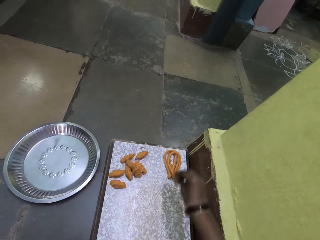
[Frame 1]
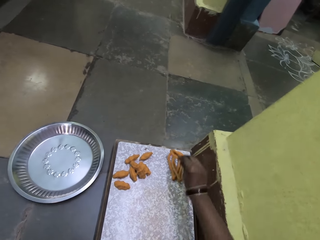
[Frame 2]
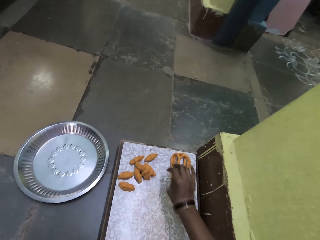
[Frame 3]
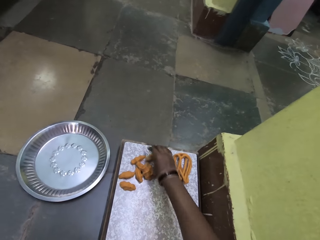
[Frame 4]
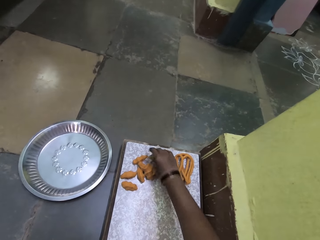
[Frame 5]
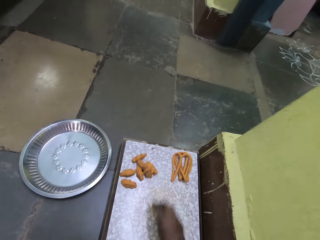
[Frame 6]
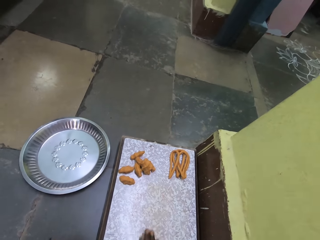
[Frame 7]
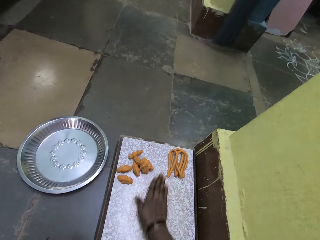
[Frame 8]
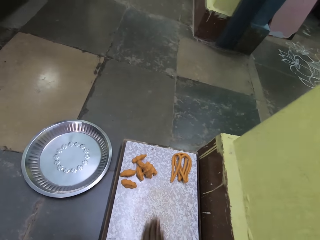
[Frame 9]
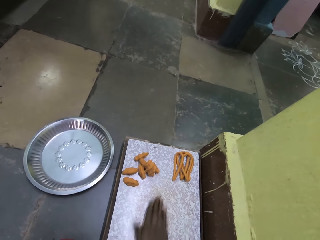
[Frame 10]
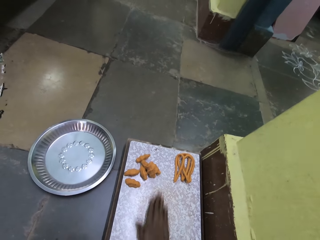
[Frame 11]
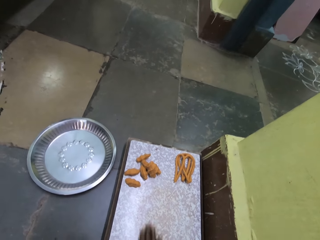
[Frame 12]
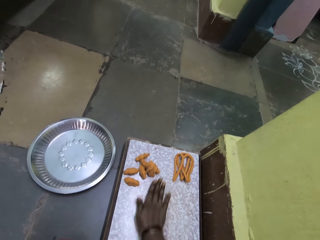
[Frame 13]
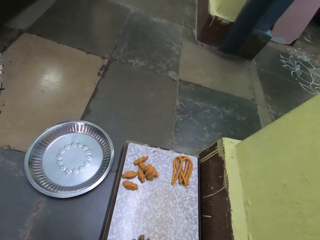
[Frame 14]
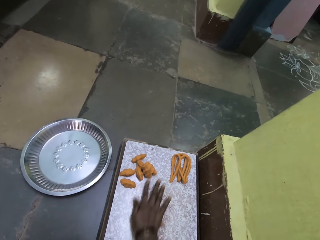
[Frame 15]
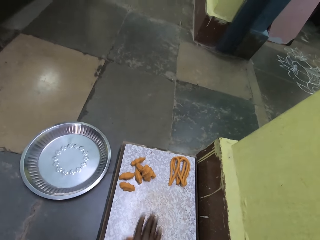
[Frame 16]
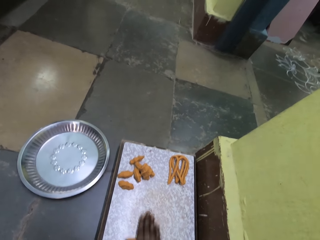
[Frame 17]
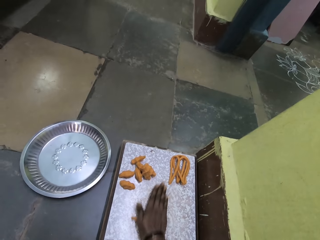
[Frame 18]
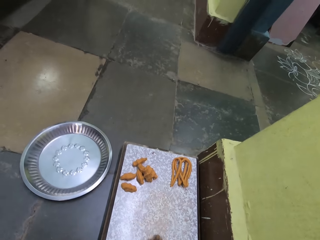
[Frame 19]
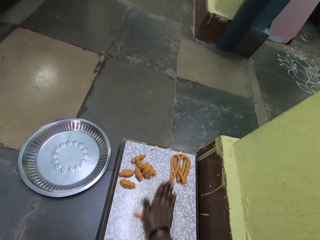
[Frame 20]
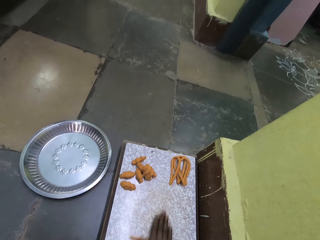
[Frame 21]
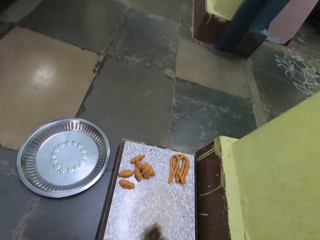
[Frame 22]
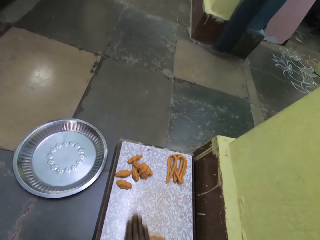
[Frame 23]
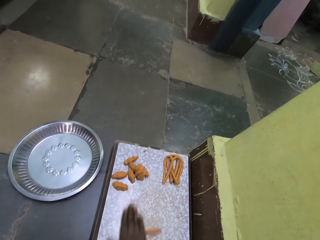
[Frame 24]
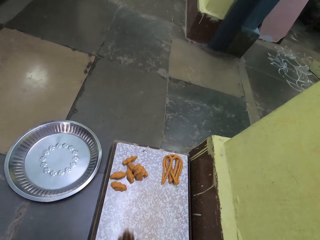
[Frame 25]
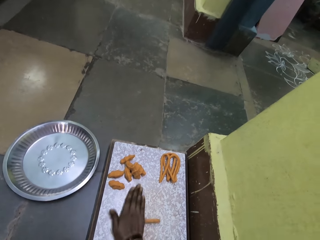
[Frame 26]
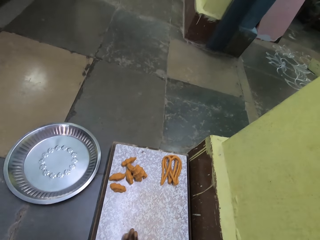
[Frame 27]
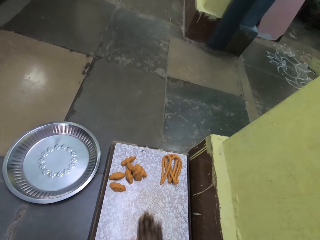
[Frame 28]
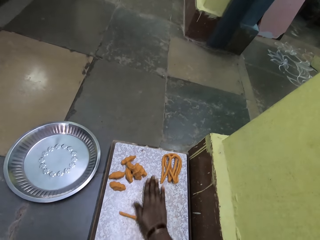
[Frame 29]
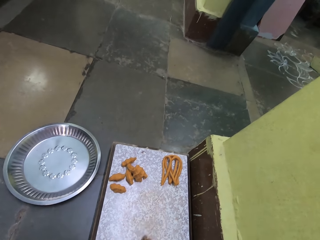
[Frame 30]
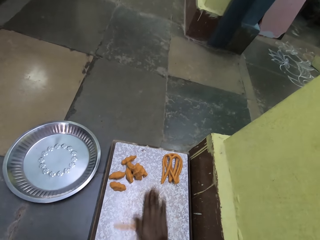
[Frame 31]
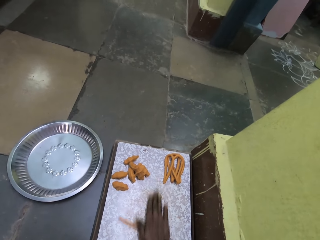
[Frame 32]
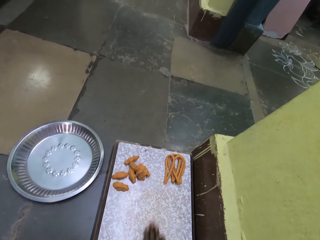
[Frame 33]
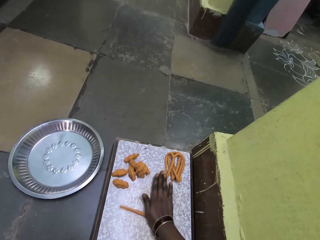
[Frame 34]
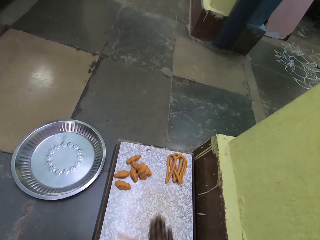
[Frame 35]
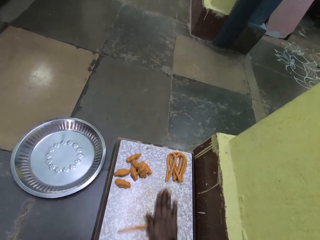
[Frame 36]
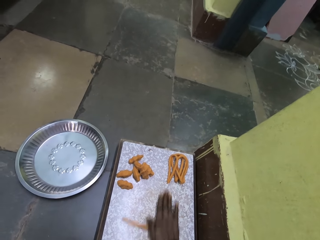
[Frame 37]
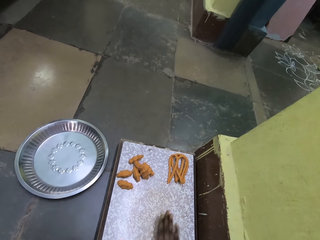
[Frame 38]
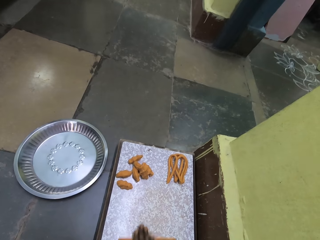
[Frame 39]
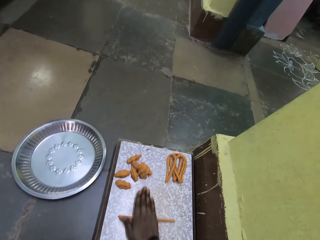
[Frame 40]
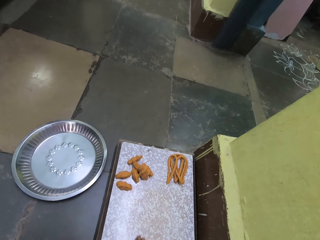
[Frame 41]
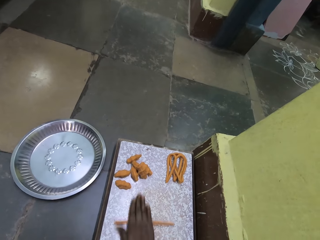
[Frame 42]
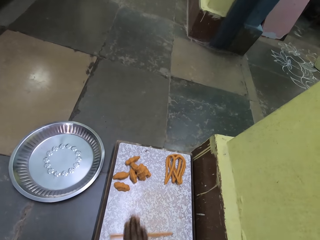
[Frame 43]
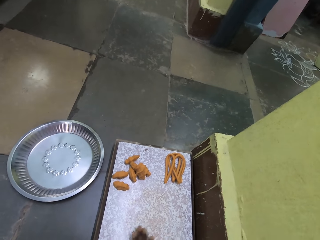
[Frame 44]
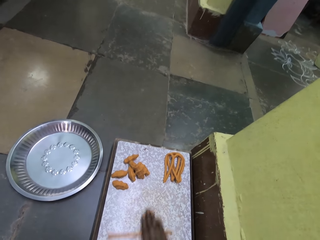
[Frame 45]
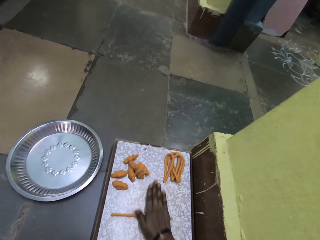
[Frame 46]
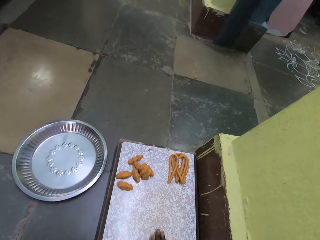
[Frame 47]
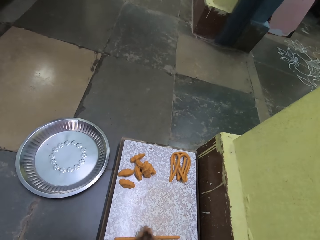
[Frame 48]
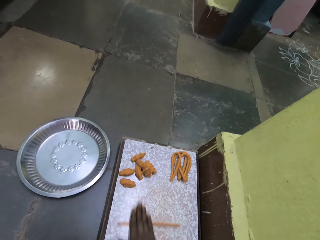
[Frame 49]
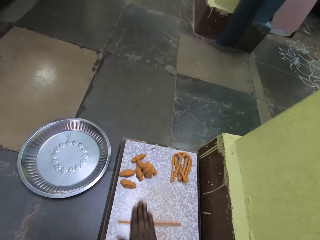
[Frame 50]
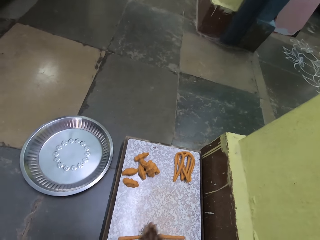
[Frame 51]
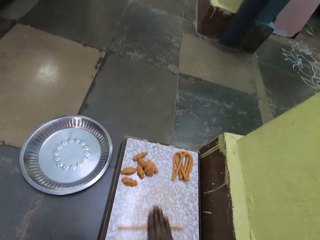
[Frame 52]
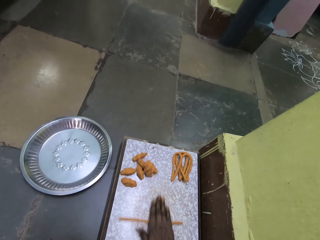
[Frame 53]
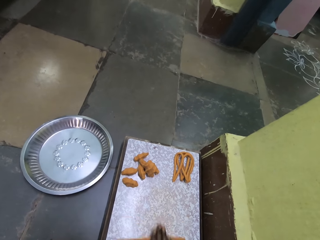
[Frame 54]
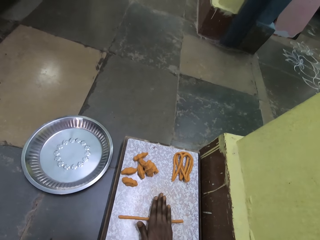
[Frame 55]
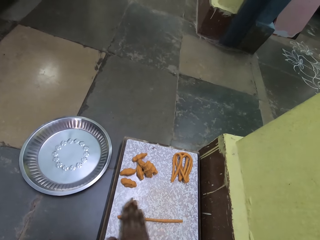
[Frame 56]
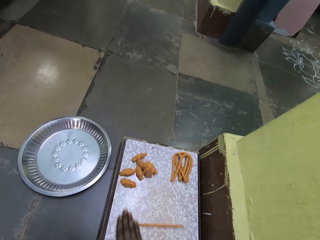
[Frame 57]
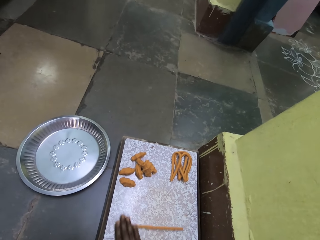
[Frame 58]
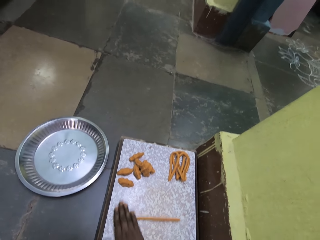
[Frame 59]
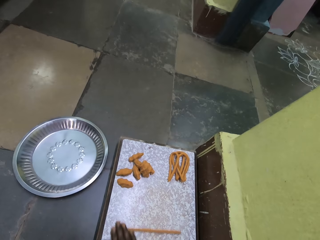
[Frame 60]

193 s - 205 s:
The camera wearer picks up the dough with her right hand and drops the dough with her right hand. They put the spaghetti on the table. They pick up the wheat dough with her right hand. They rub the dough against his right hand. They roll the wheat dough.

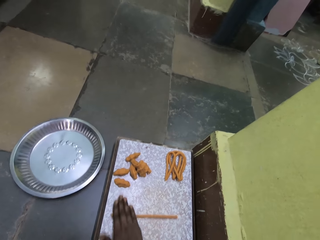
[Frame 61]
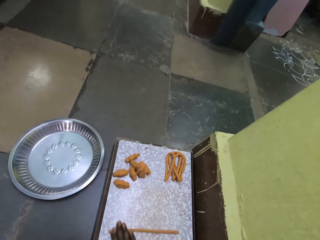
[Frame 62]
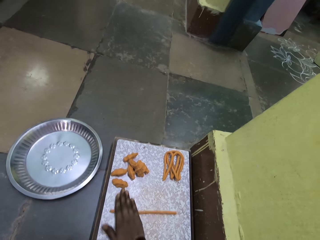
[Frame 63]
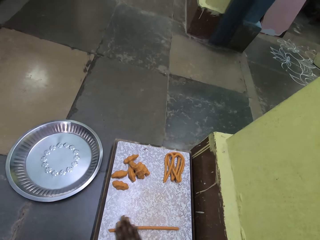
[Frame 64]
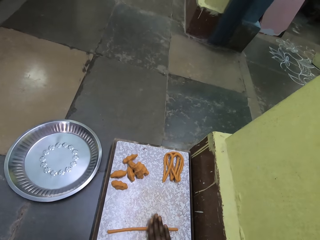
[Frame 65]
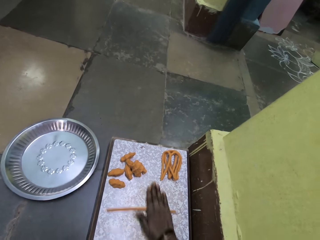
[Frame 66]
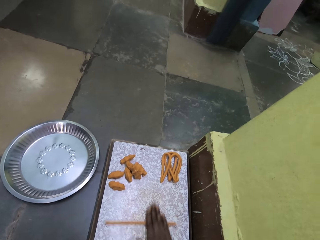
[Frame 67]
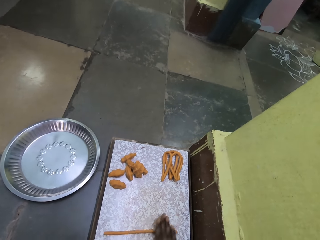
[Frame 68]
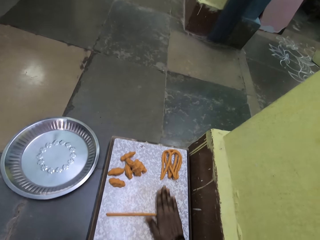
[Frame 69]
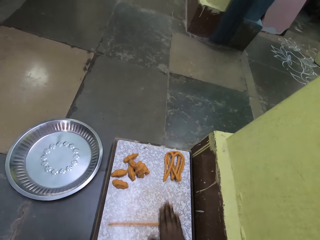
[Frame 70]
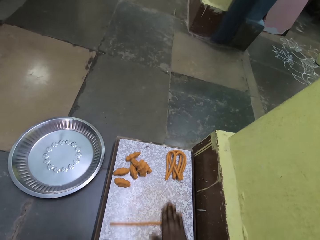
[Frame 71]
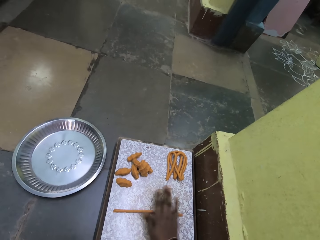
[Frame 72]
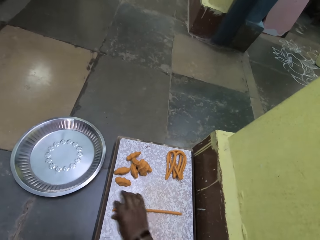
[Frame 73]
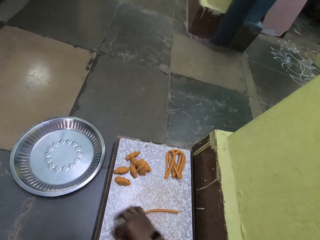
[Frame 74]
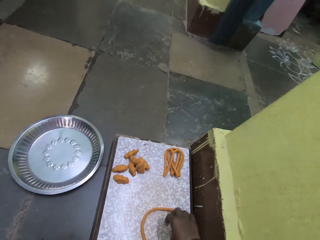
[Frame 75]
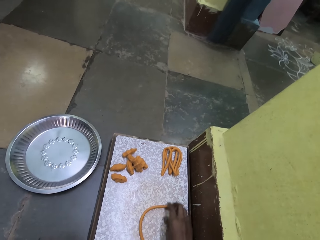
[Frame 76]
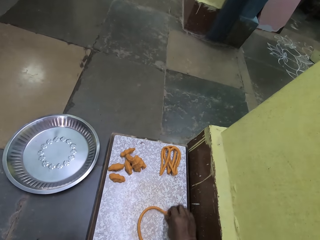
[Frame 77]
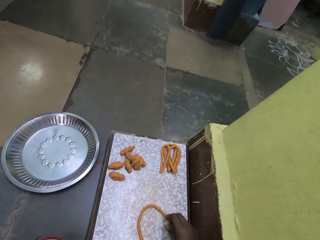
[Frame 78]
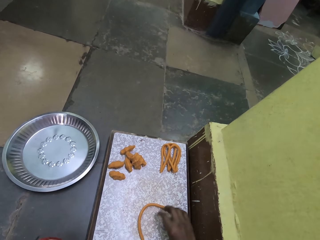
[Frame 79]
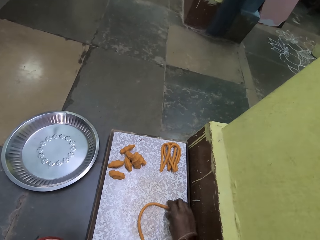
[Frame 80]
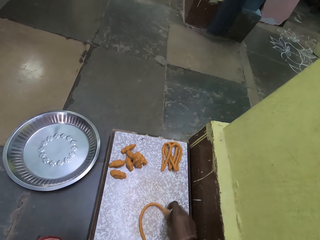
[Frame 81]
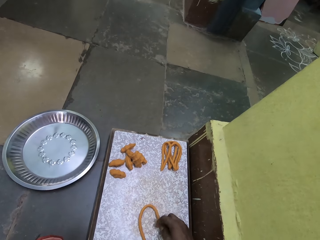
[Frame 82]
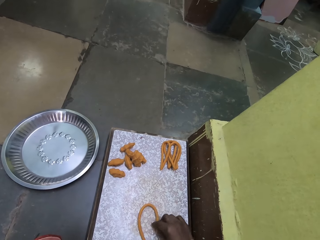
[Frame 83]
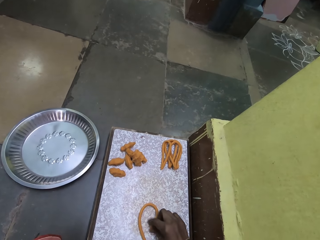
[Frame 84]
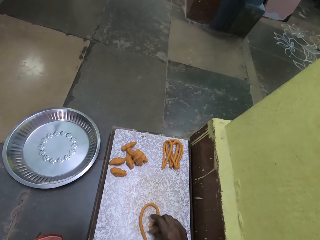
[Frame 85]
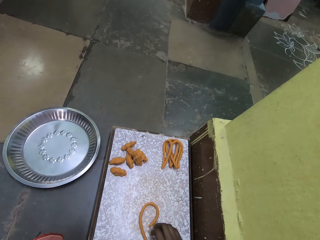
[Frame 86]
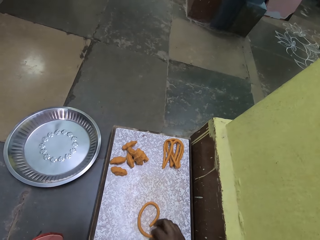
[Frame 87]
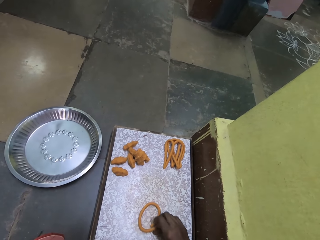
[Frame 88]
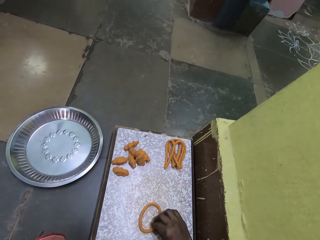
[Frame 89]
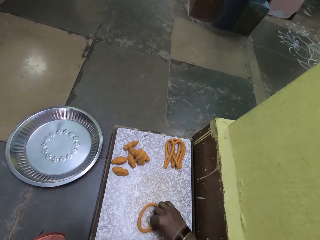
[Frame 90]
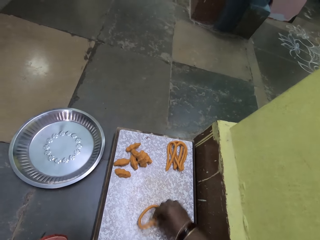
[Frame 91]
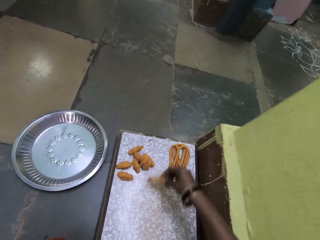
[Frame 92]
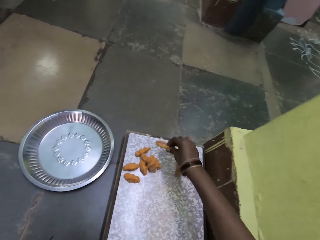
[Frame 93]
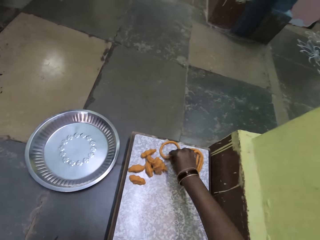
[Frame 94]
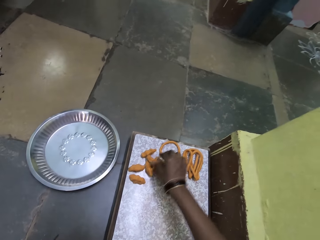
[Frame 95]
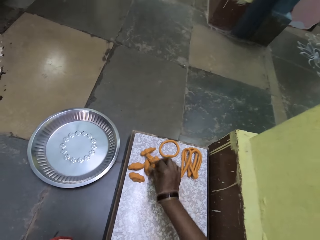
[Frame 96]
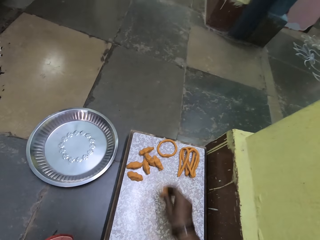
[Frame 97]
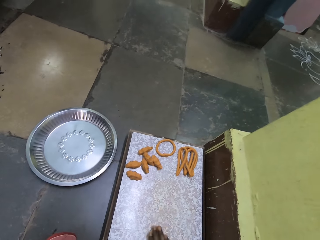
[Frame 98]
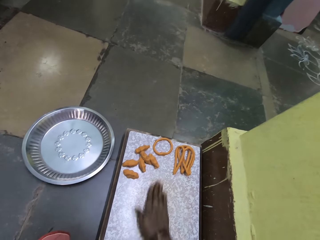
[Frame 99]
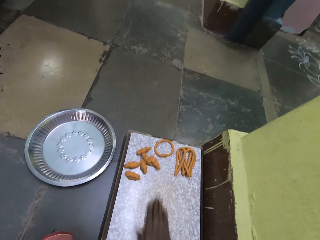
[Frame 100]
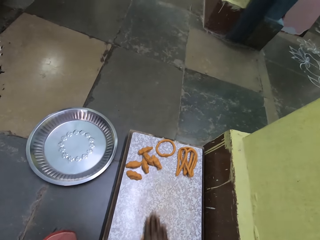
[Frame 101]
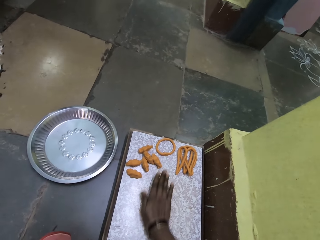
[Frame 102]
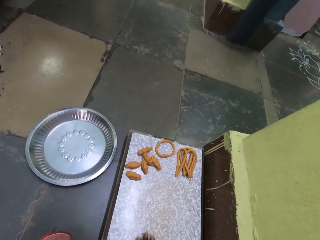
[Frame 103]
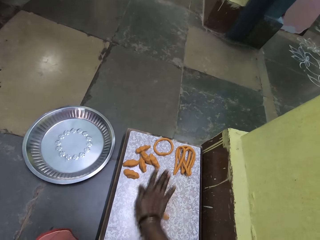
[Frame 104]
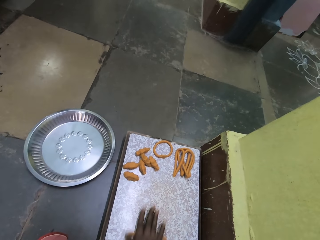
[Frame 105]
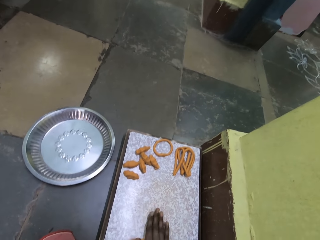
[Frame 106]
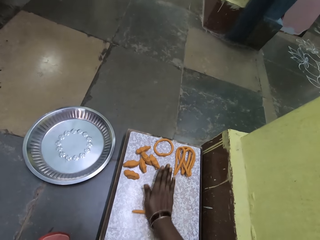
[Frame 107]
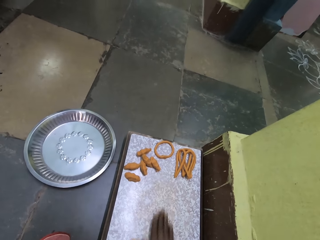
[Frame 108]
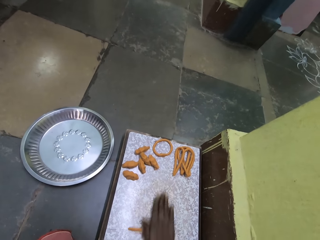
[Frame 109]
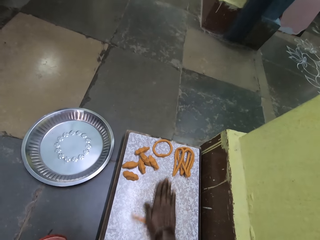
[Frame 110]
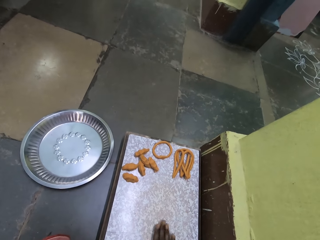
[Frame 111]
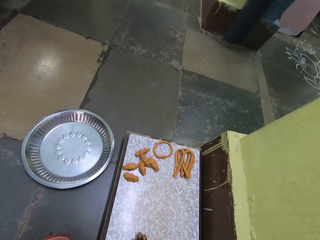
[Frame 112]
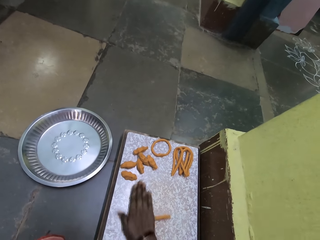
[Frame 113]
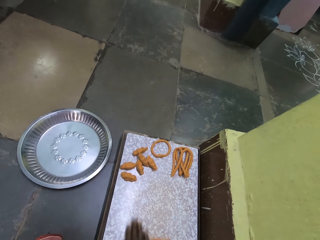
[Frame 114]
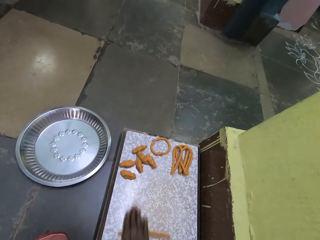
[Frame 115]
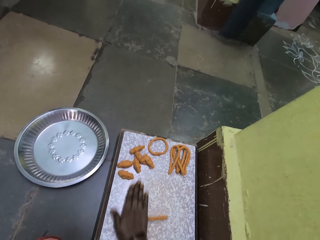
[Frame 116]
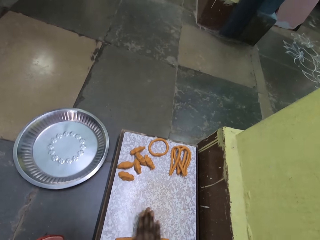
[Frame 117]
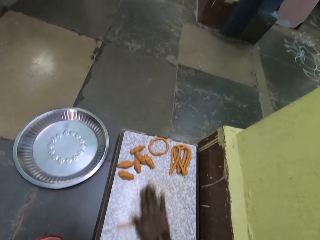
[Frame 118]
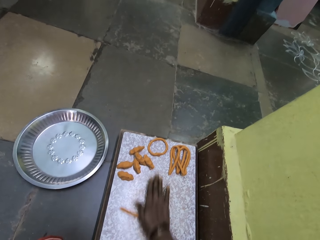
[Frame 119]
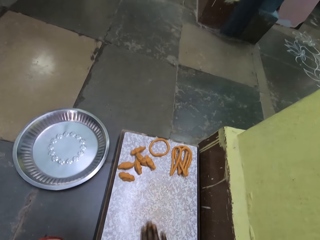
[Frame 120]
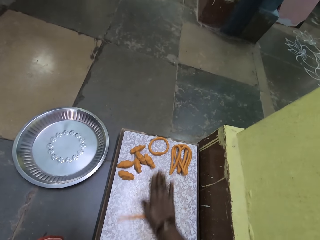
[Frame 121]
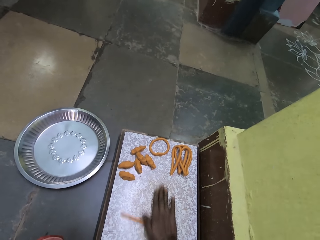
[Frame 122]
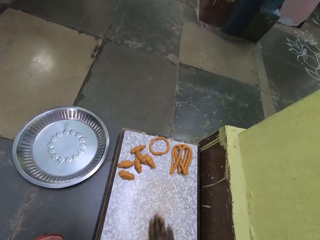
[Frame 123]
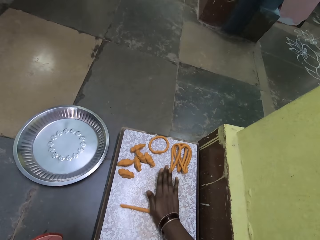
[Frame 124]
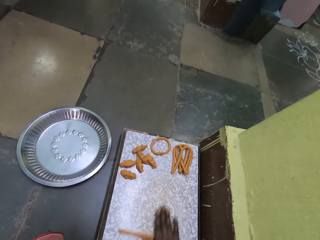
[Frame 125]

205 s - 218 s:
The camera wearer folds the wheat dough. They pick up the dough with her right hand. They put the spaghetti on the table. They drop the dough with her right hand. They pick up the wheat dough with her right hand. They rub the dough against his right hand. They roll the wheat dough.
